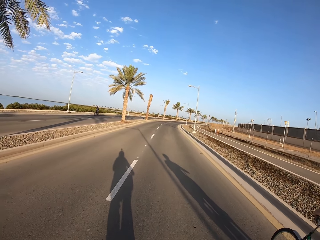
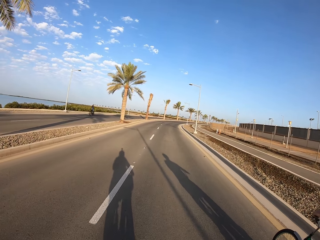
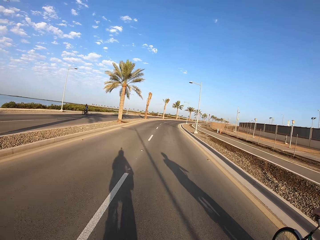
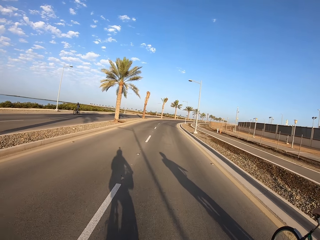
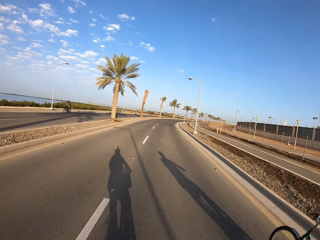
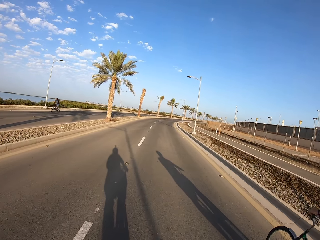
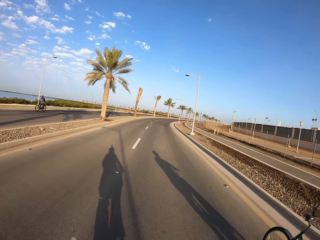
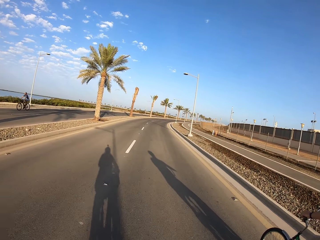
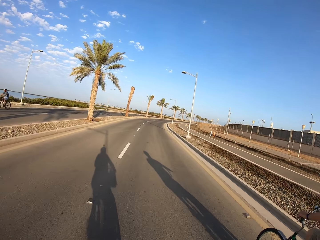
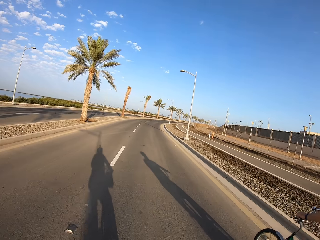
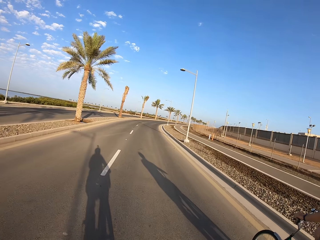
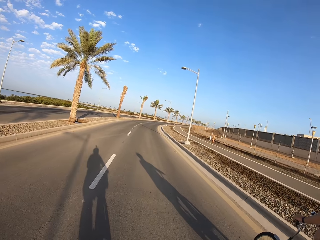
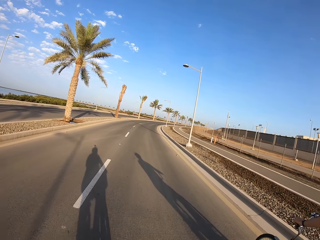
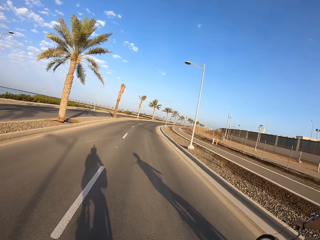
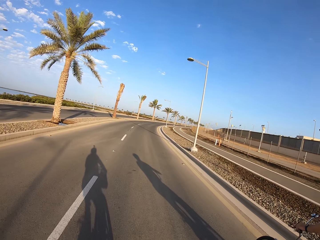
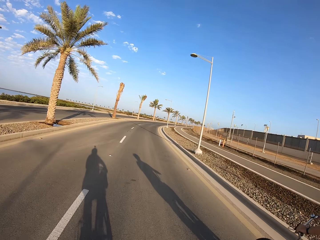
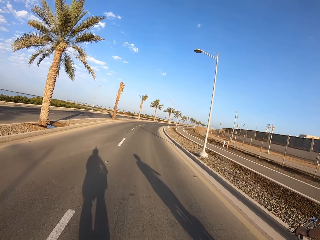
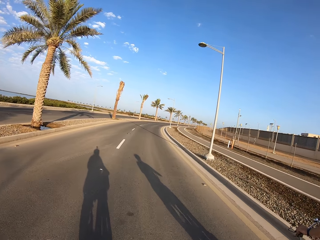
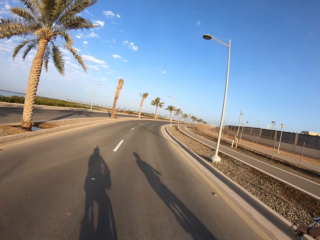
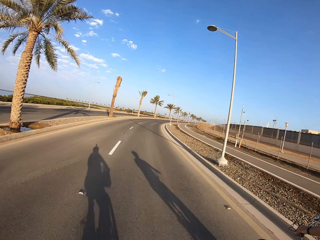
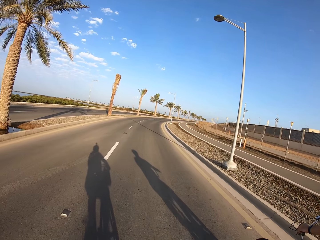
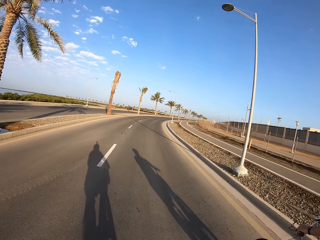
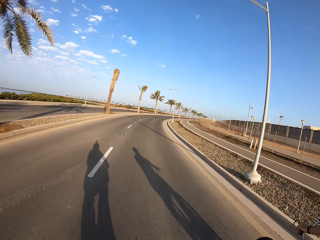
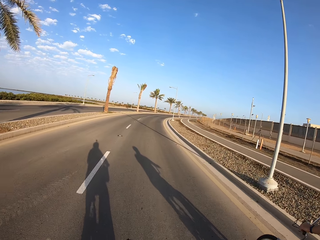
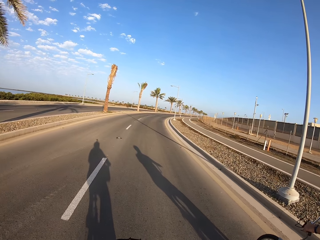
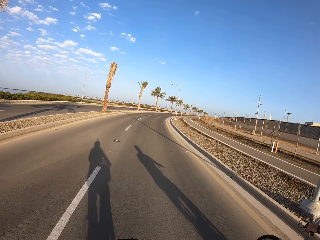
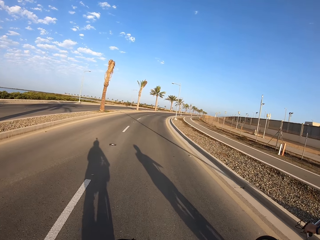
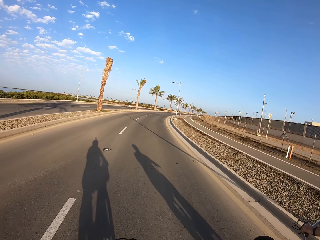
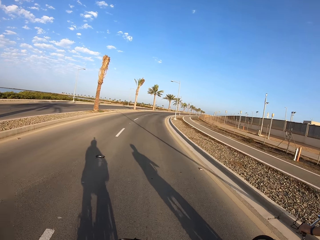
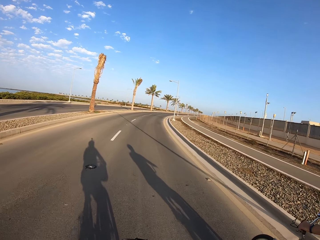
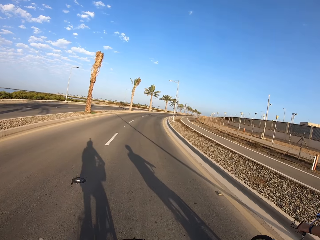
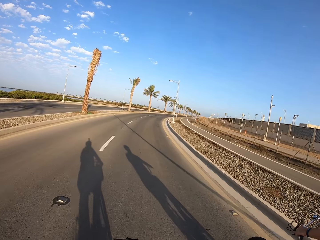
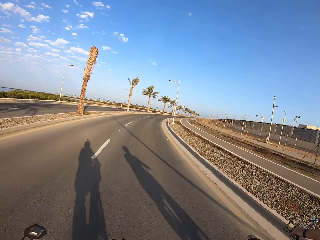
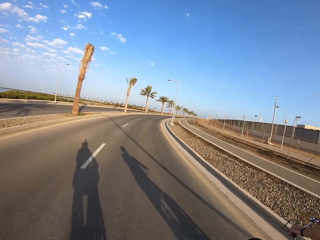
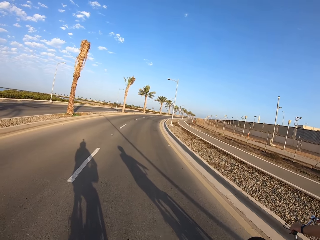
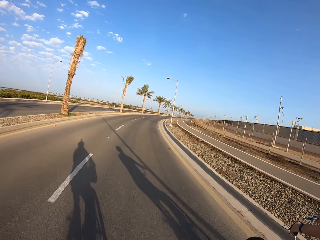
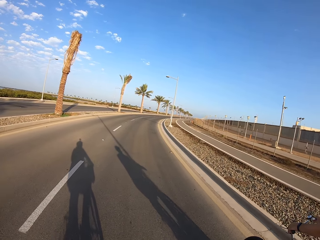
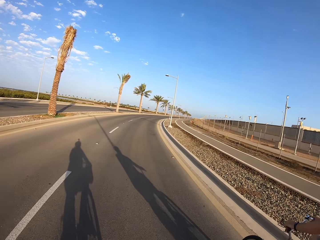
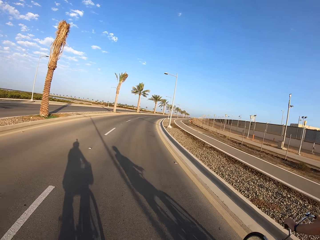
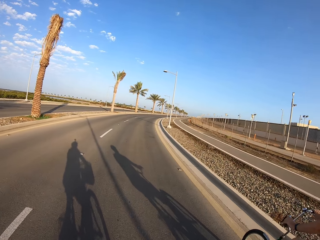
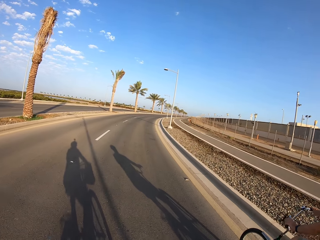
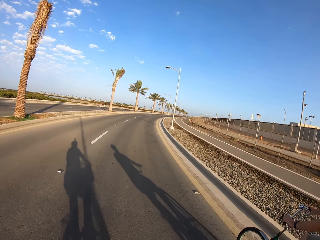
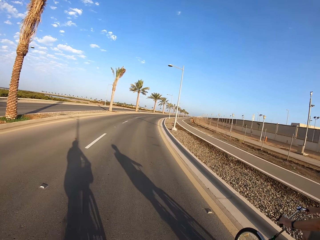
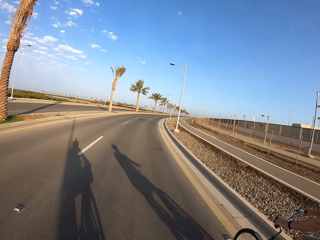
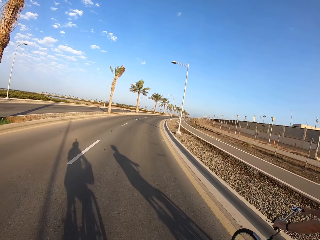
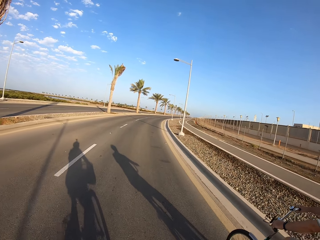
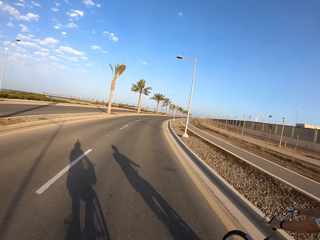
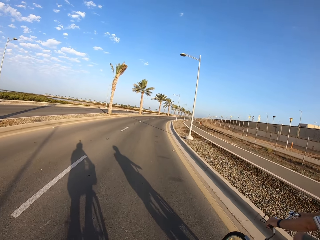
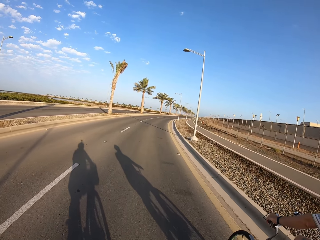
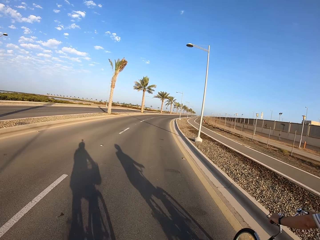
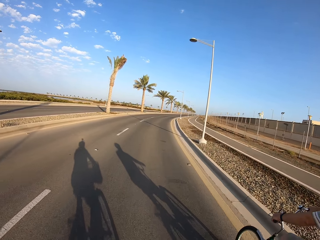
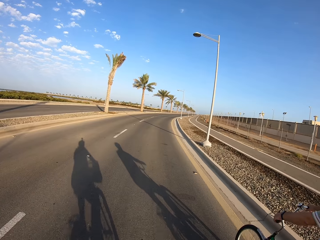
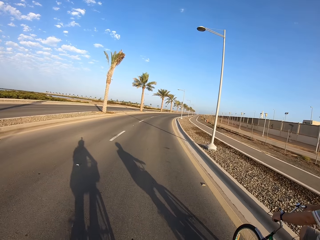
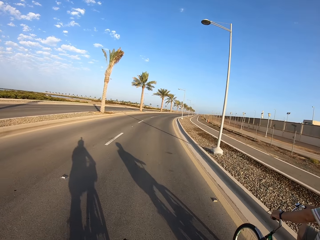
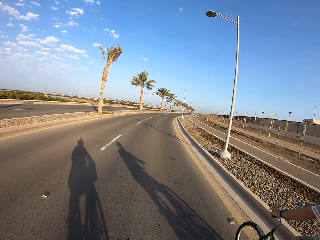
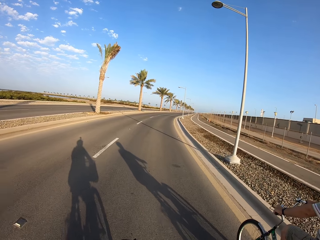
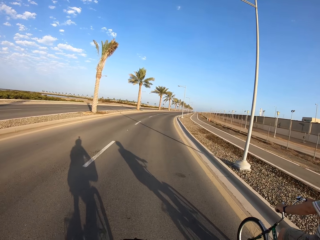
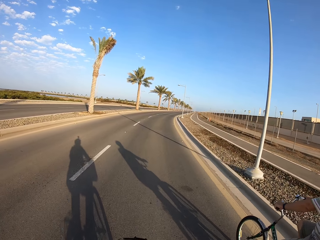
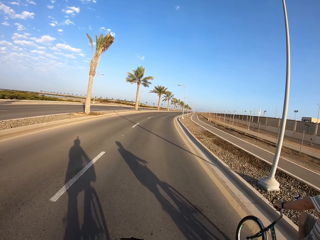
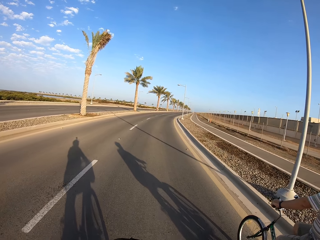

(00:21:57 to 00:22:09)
A cyclist cycles past the camera wearer.

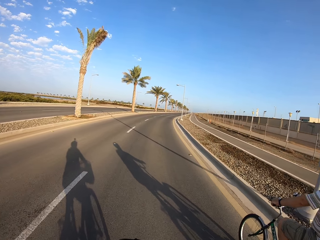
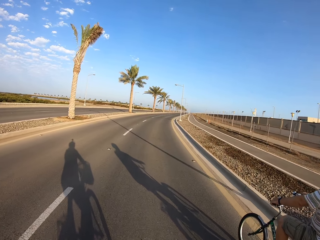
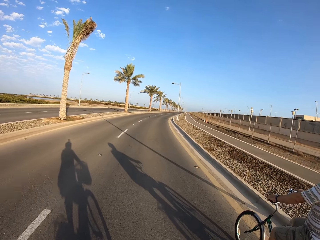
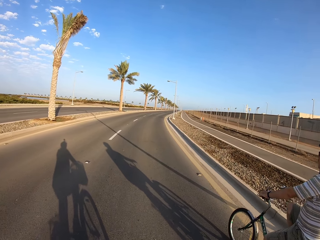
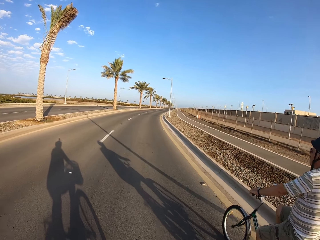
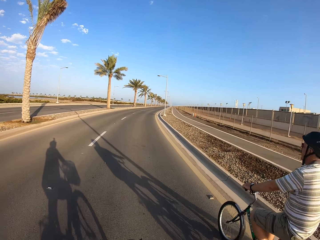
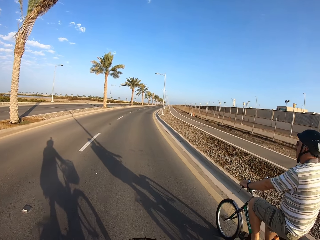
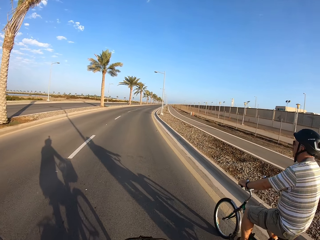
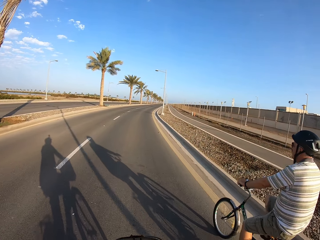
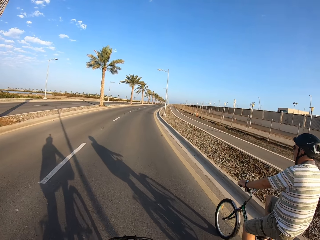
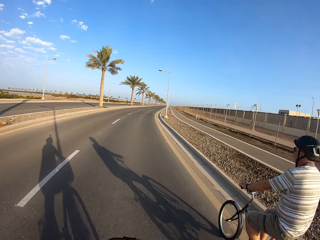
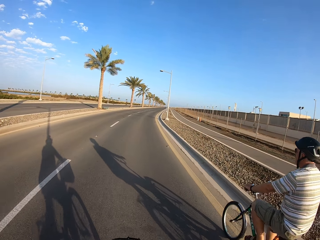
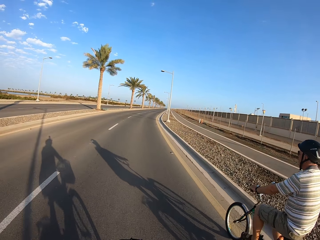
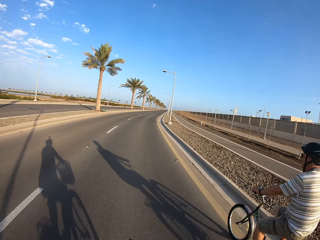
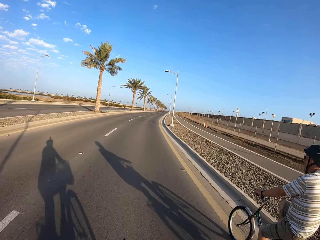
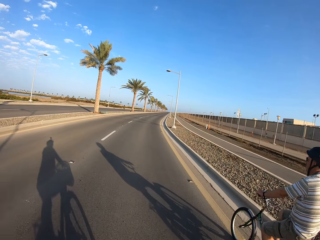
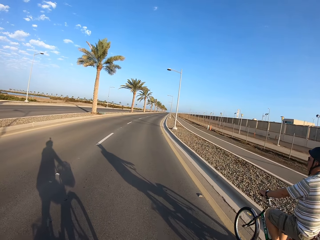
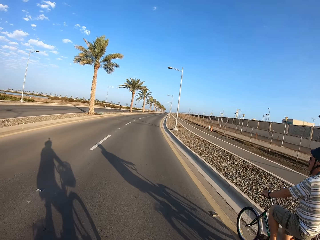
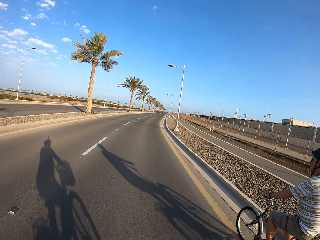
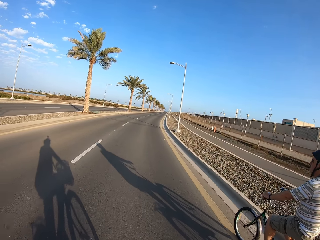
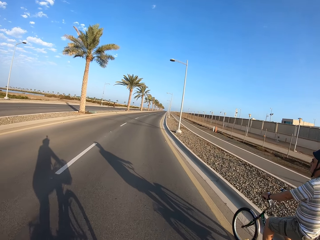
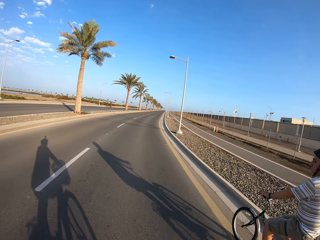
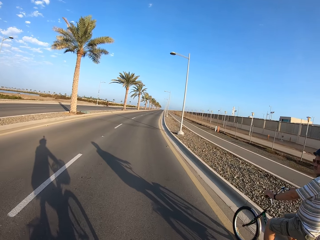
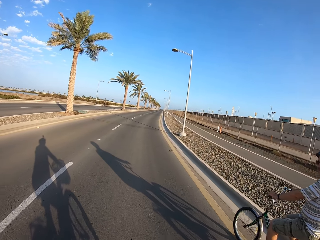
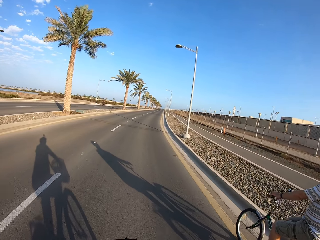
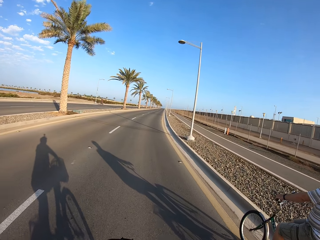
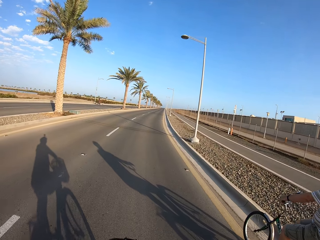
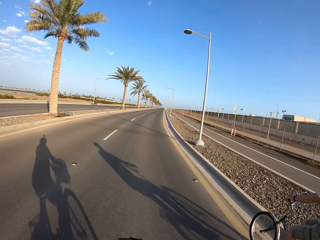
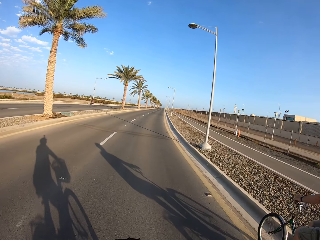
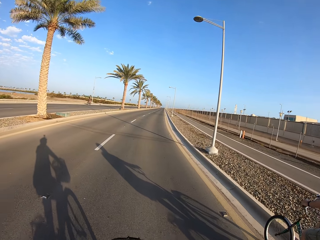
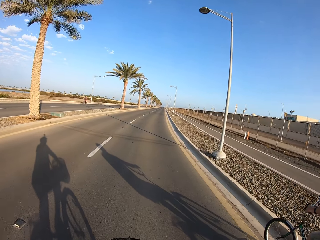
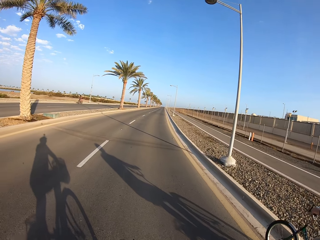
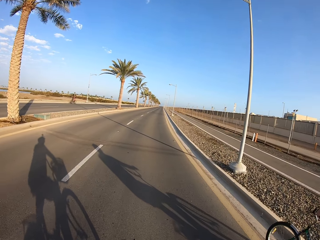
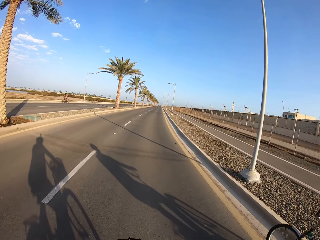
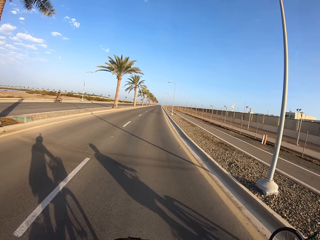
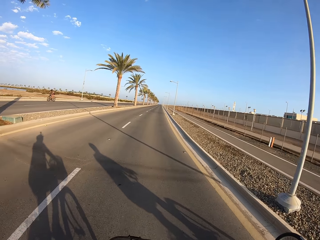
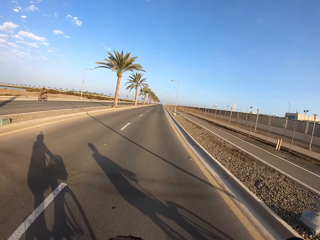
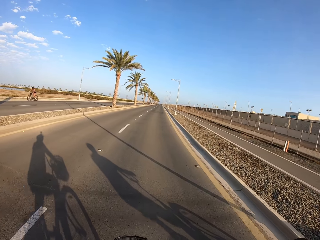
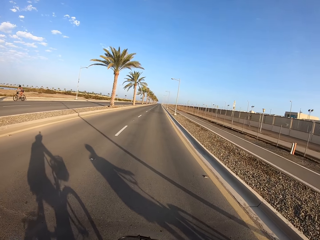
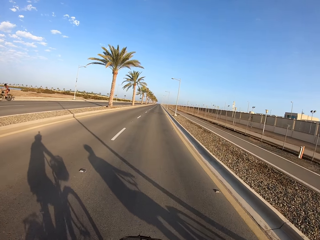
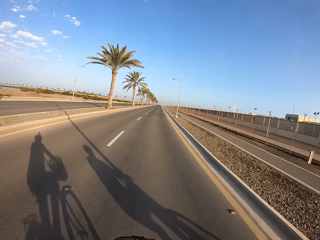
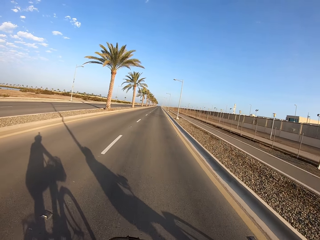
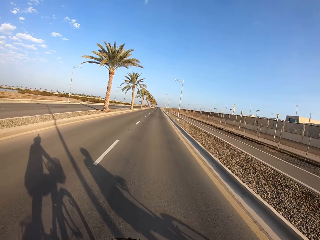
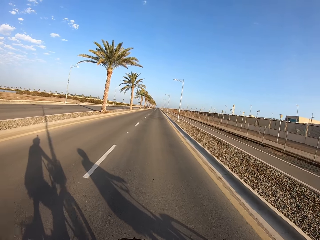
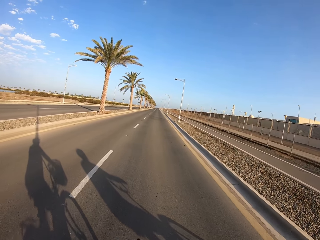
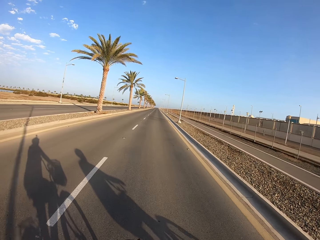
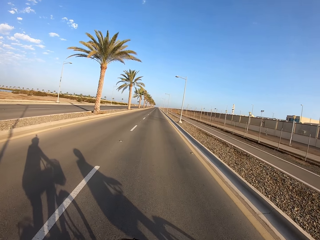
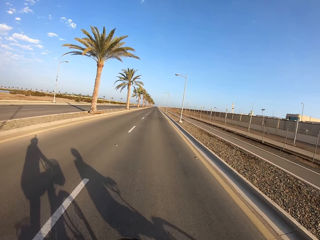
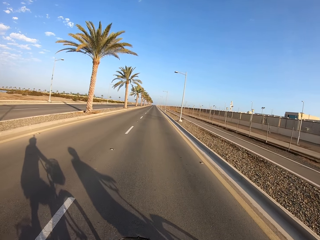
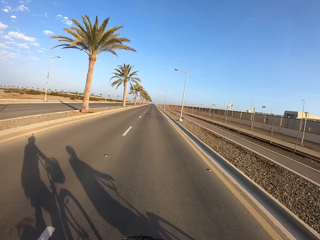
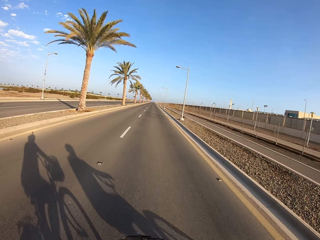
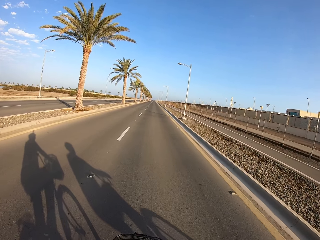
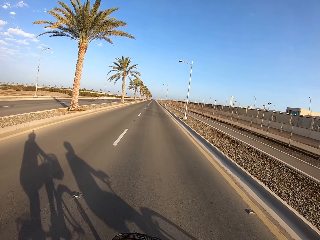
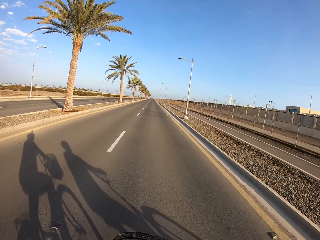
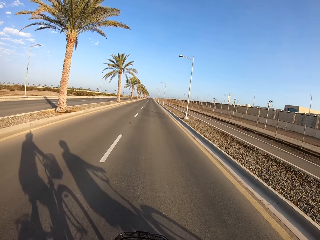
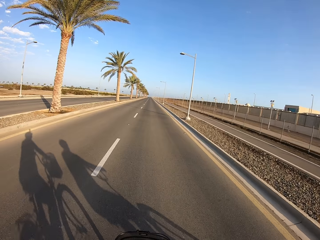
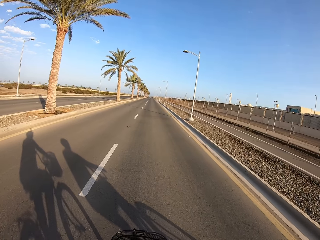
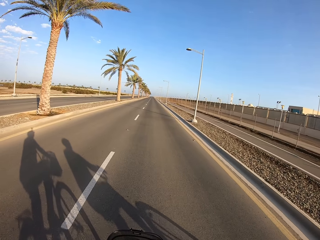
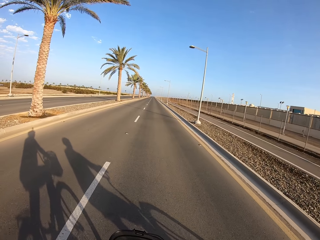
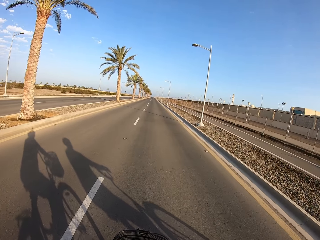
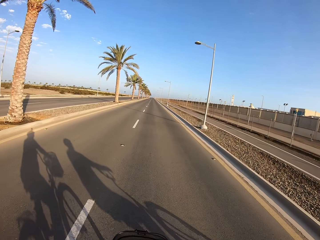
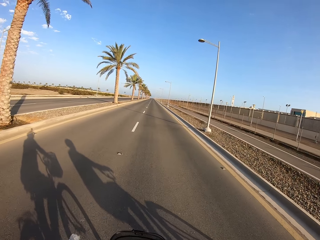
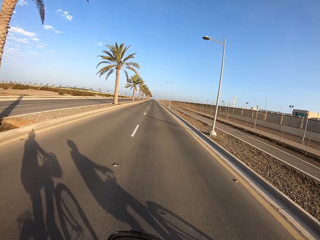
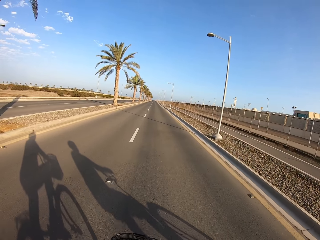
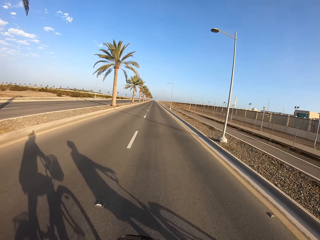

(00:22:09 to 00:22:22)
A cyclist cycles past the camera wearer.
